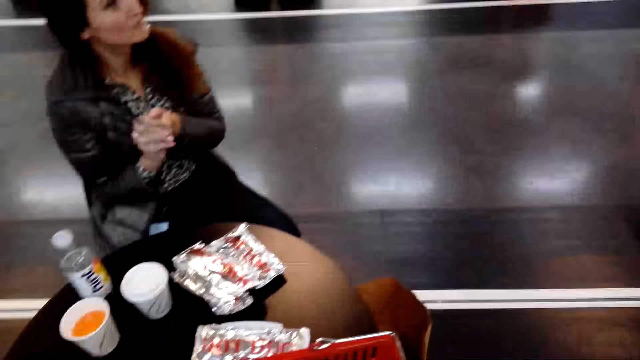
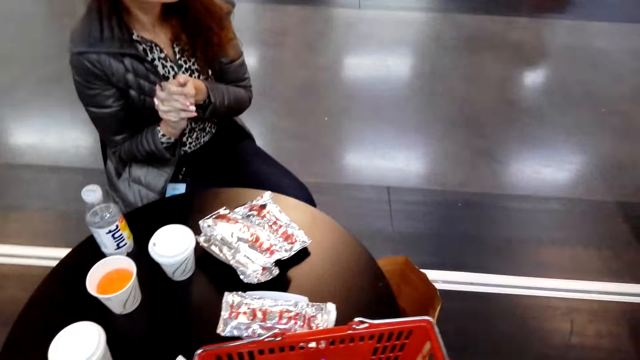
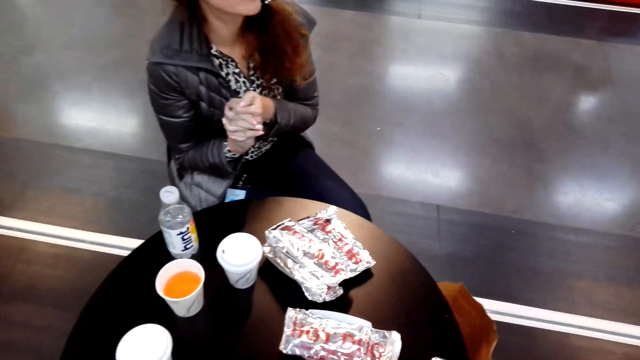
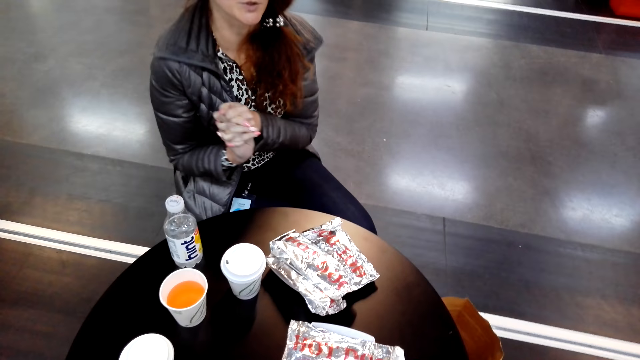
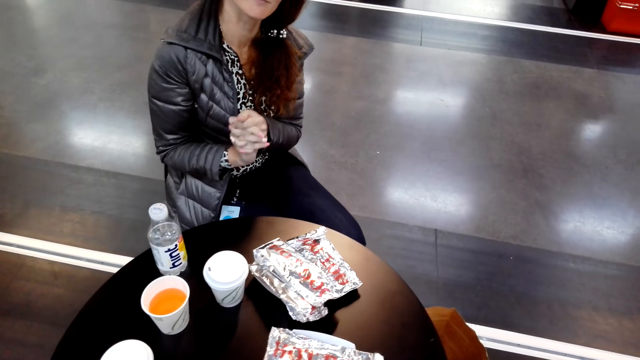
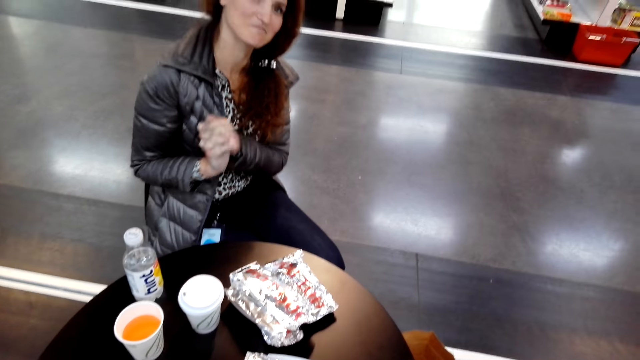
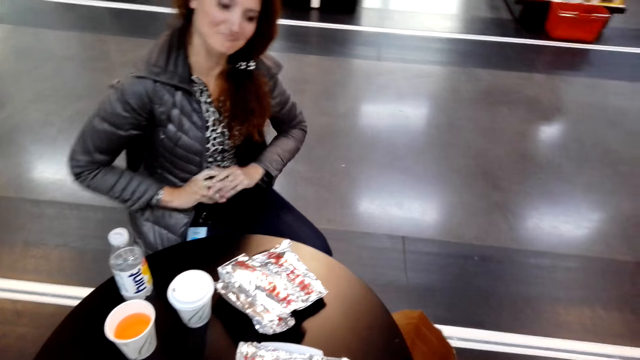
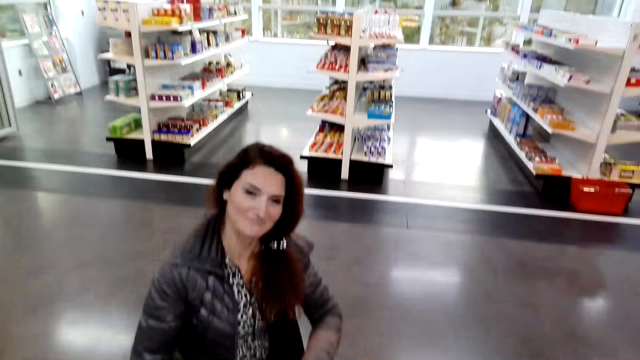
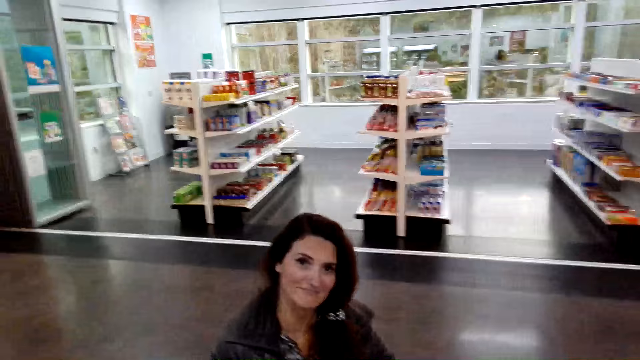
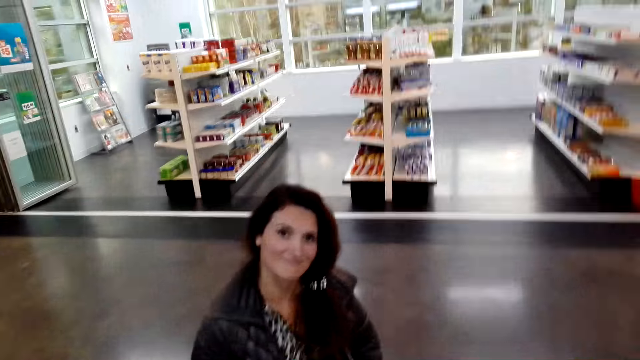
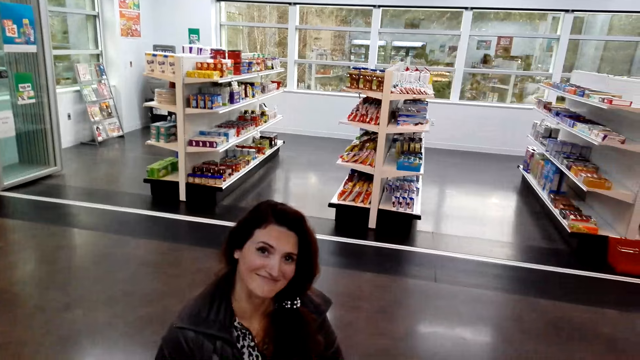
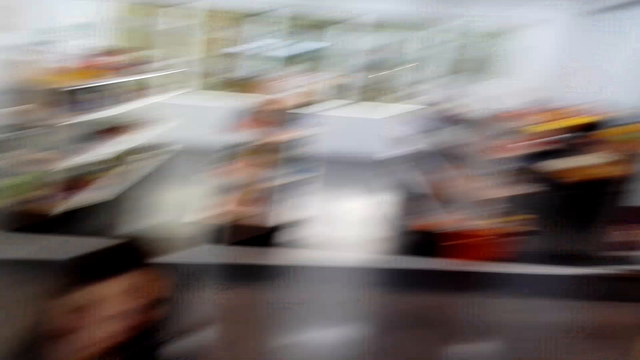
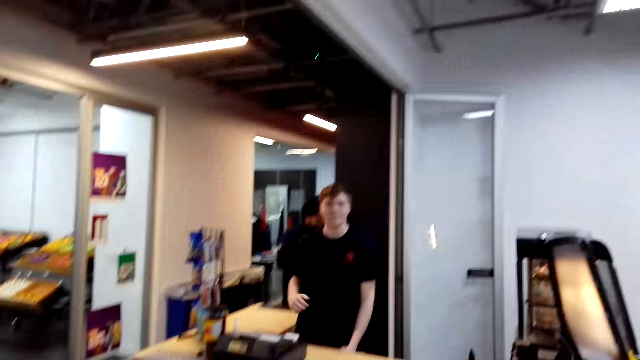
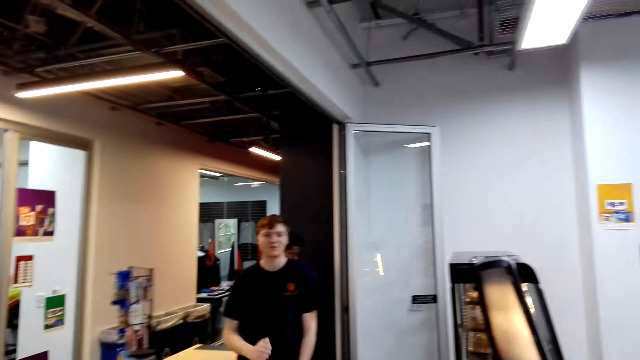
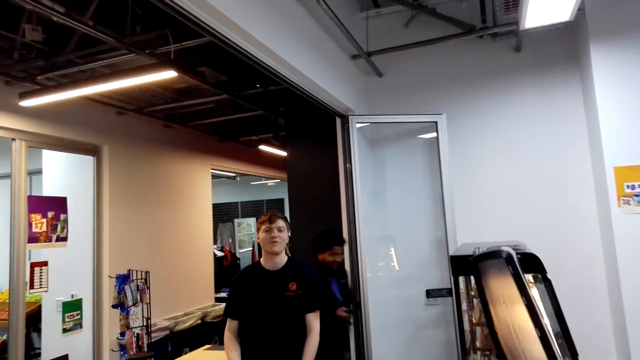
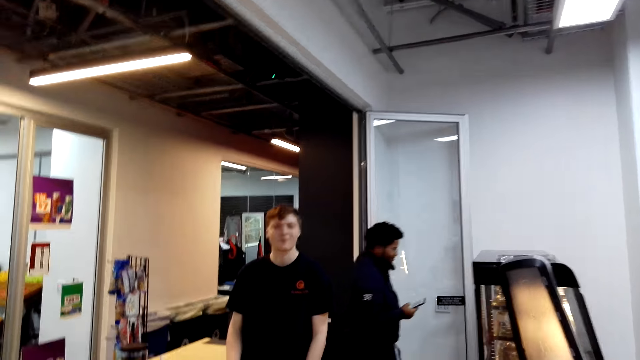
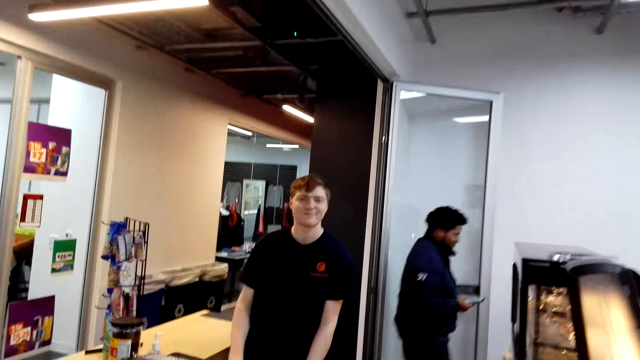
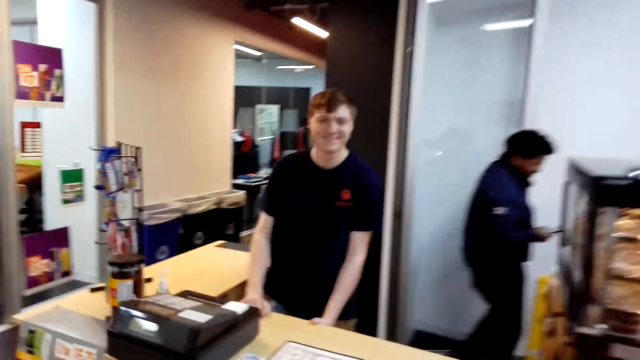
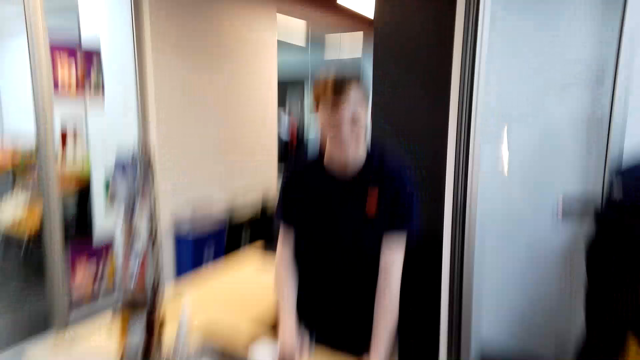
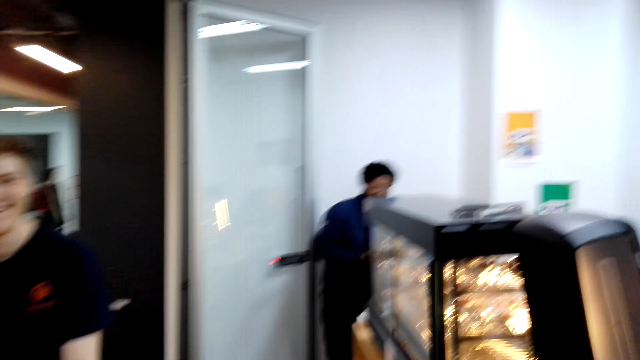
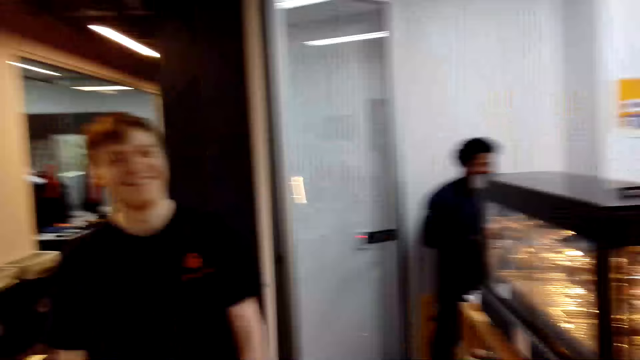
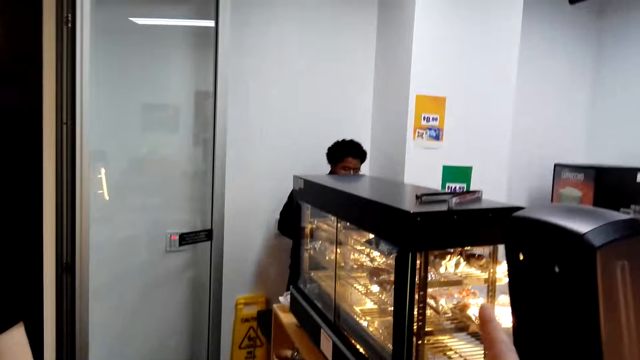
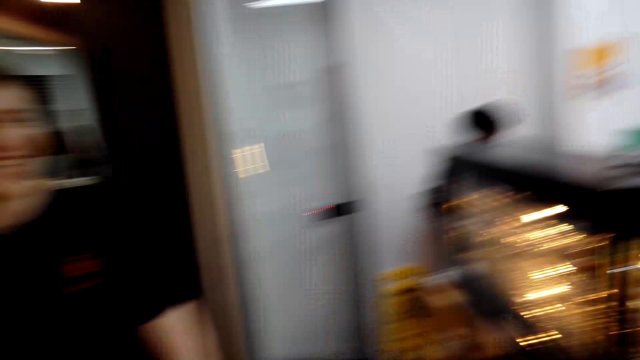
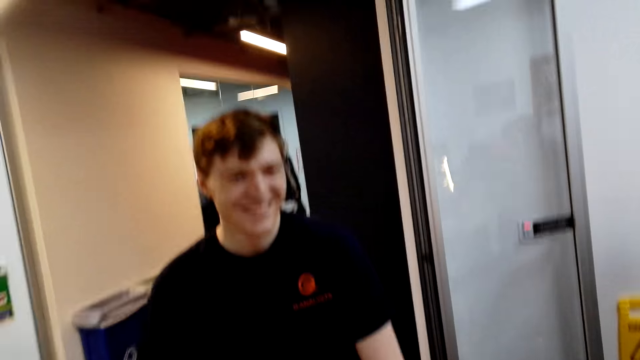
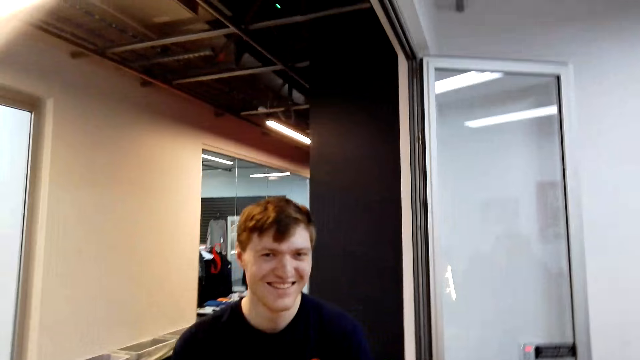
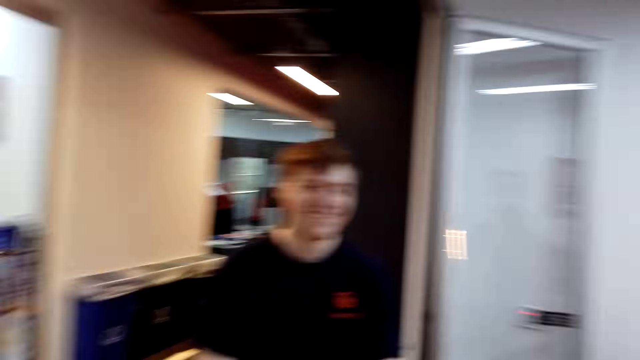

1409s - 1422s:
A man moves hands around. A lady talks to the camera wearer. The camera wearer turns to the side. They look at another man and talk to the second man. They walk around. A third man holds a phone. The camera wearer walks to the second man. They turn to the side.

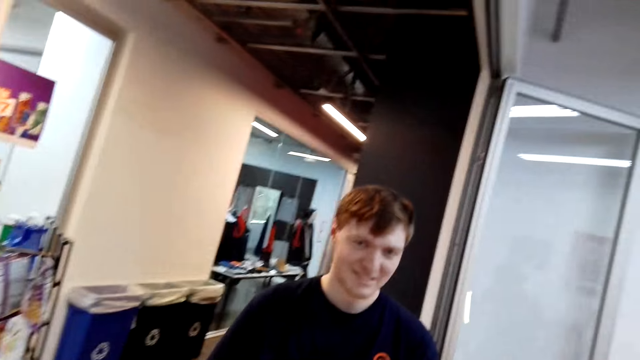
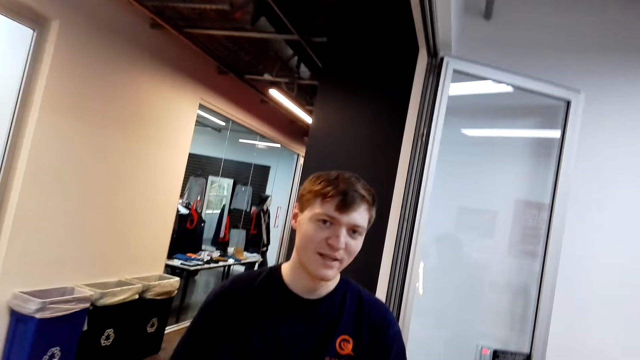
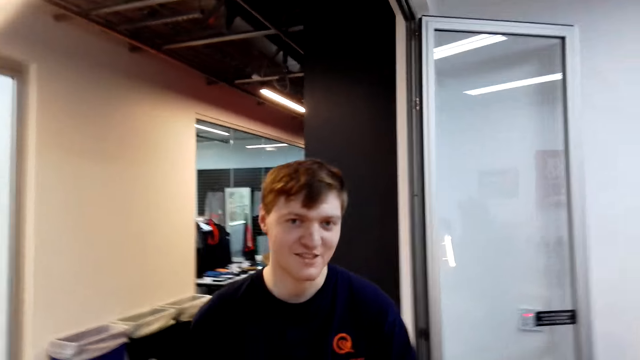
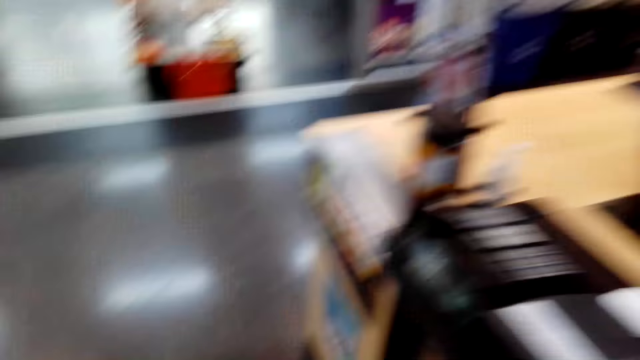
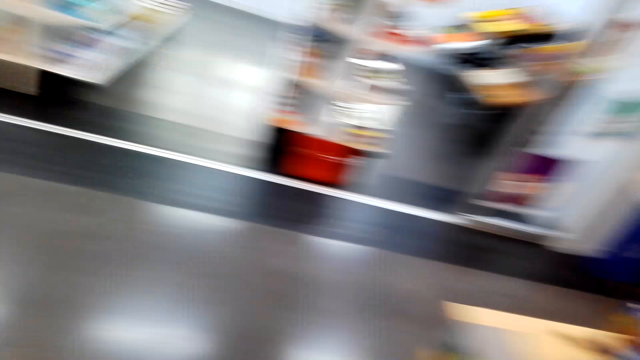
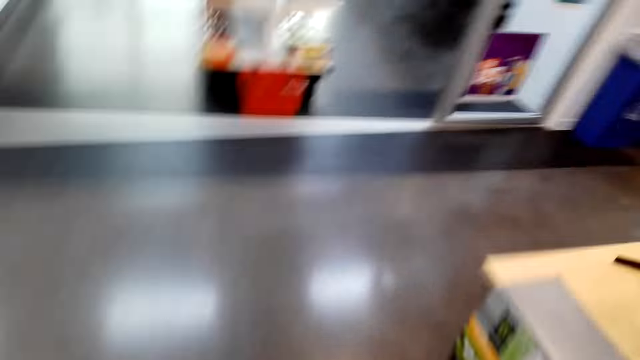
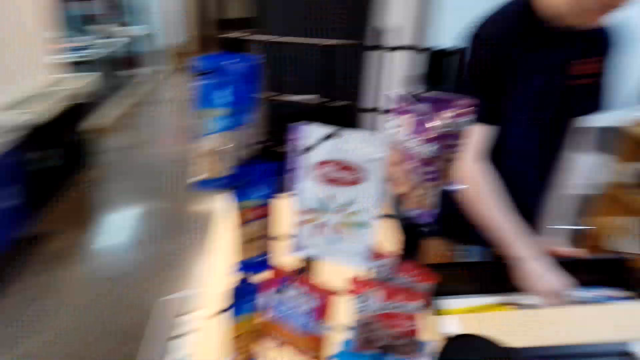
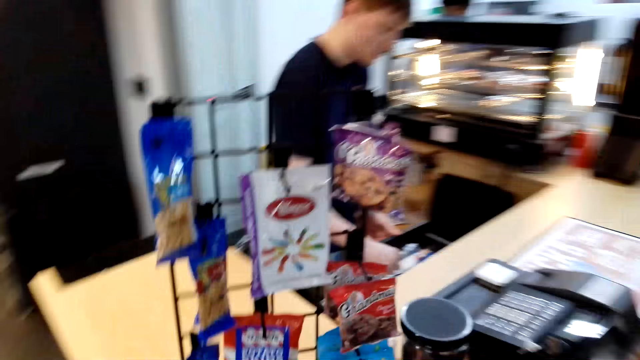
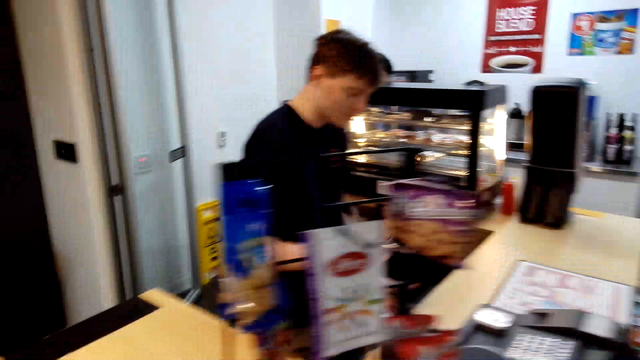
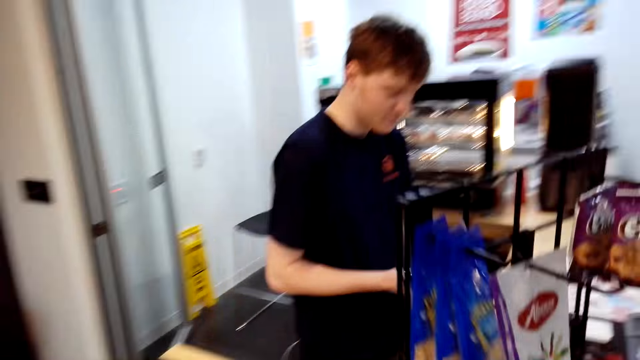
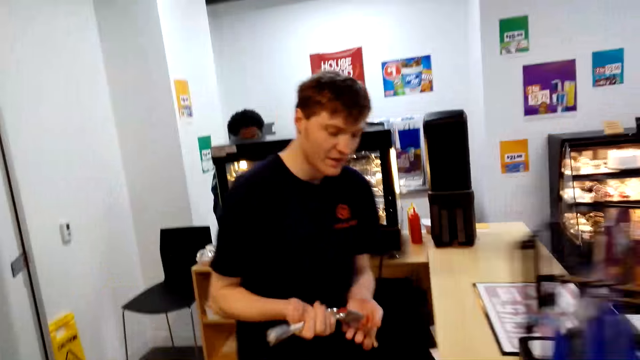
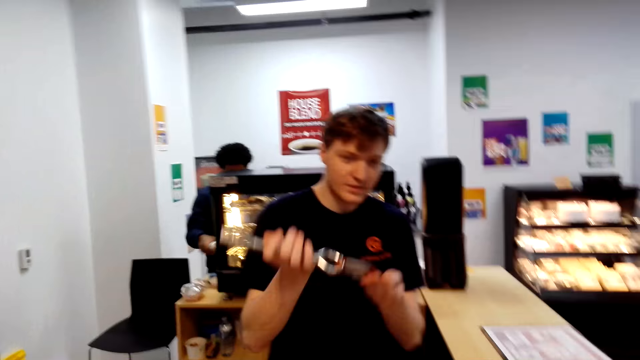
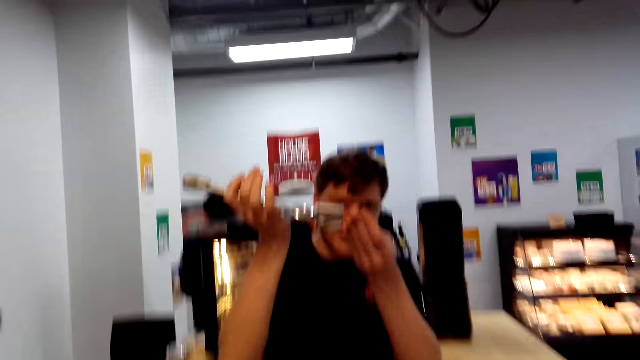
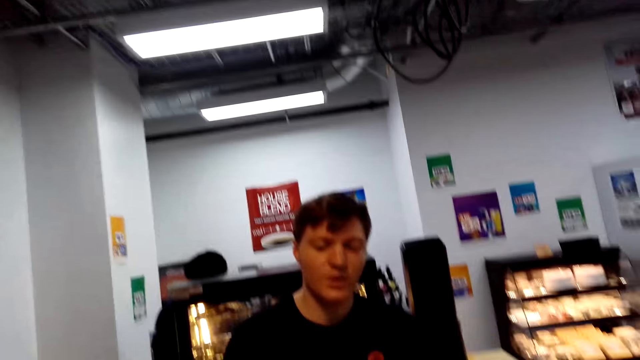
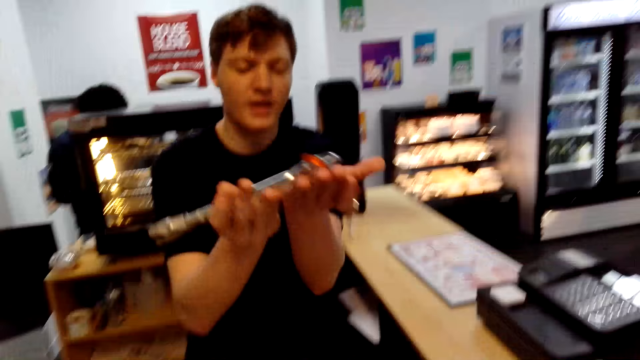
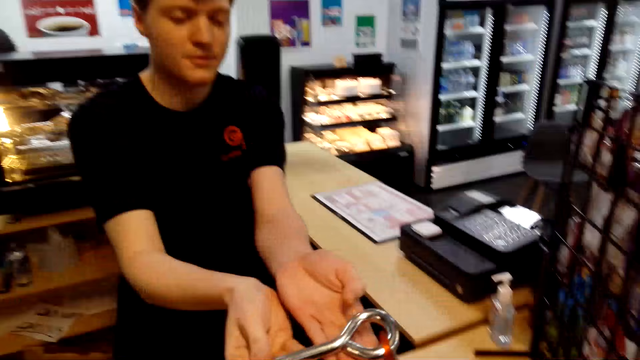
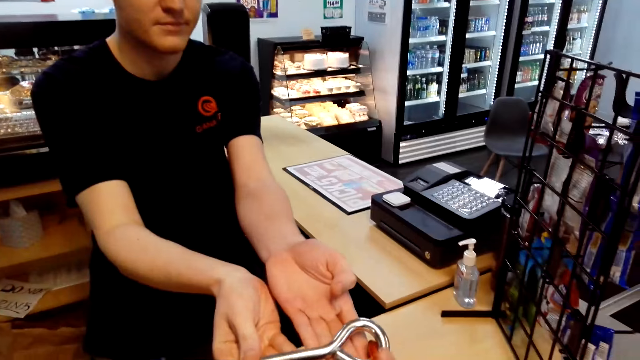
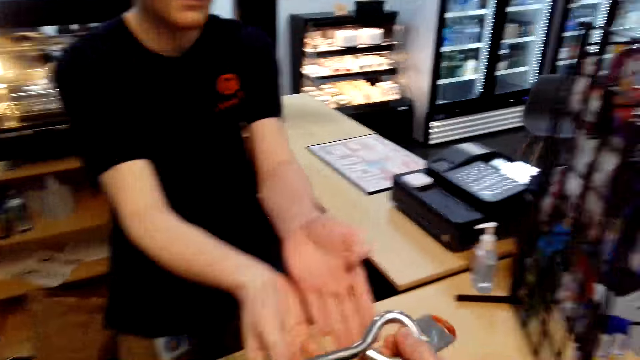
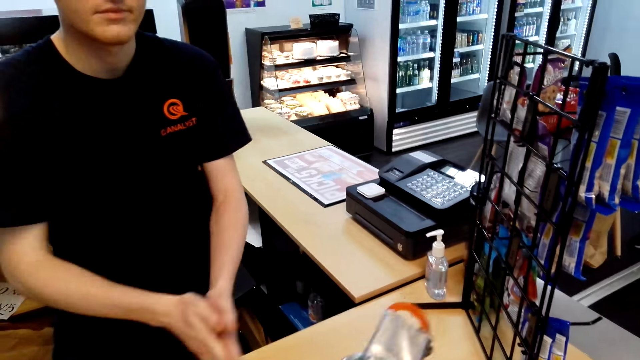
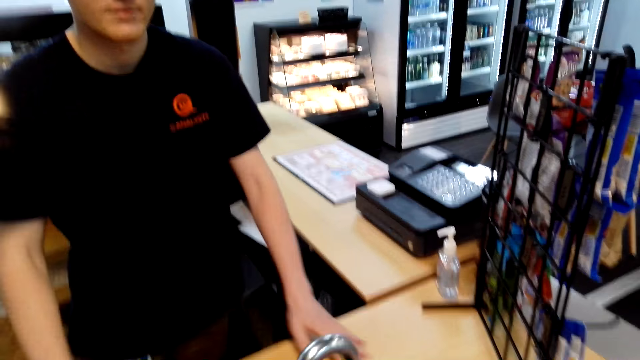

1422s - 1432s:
The camera wearer walks around. A man holds a key. The man gives the camera wearer keys. The camera wearer picks up the keys.
